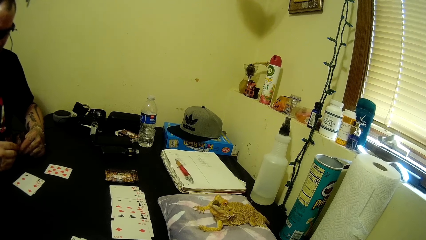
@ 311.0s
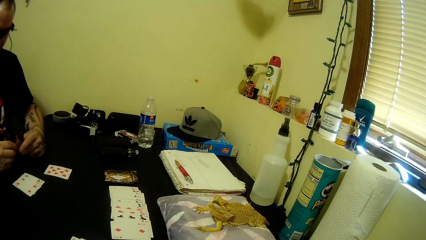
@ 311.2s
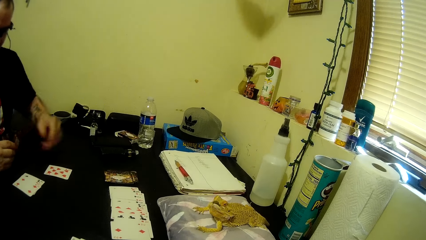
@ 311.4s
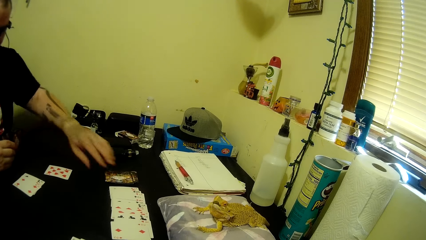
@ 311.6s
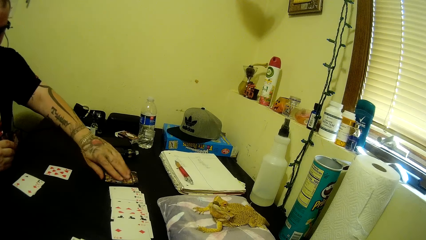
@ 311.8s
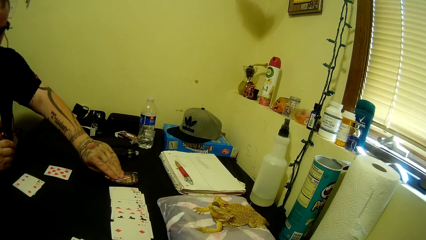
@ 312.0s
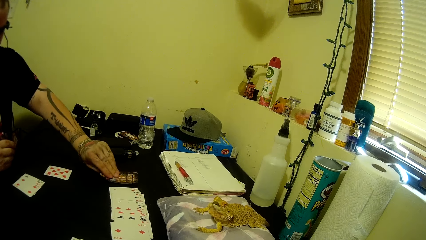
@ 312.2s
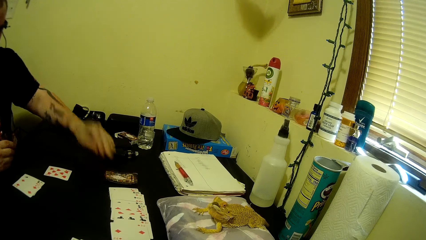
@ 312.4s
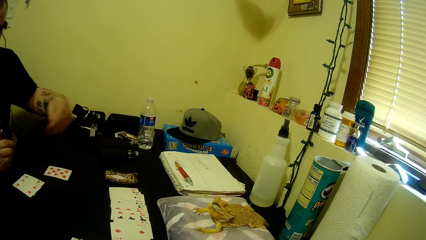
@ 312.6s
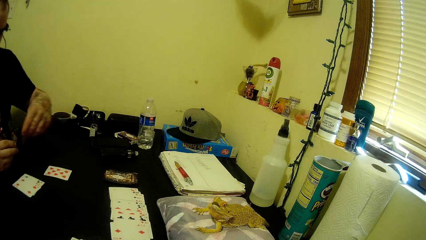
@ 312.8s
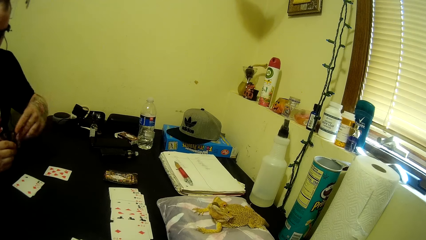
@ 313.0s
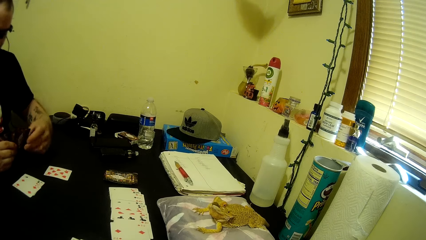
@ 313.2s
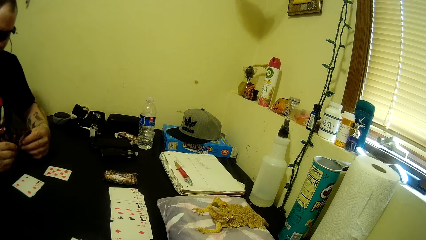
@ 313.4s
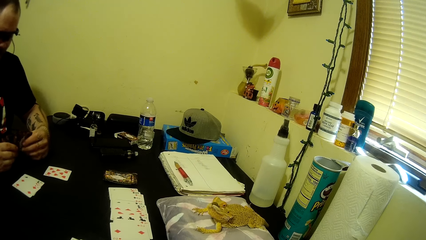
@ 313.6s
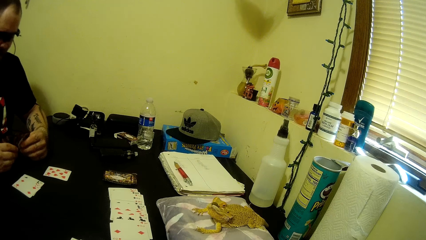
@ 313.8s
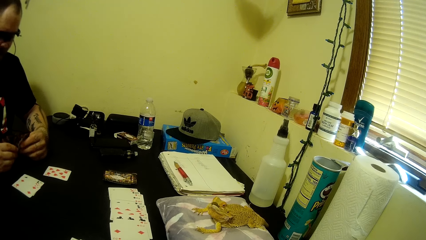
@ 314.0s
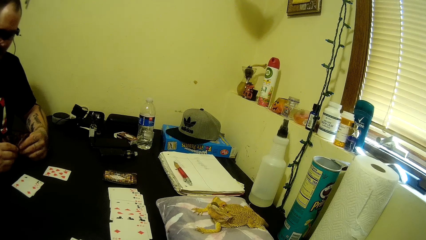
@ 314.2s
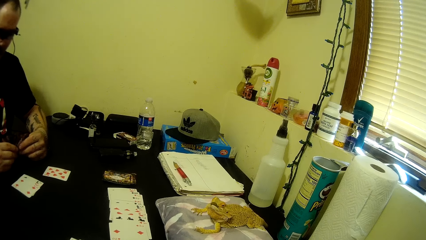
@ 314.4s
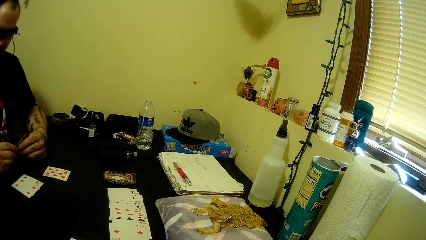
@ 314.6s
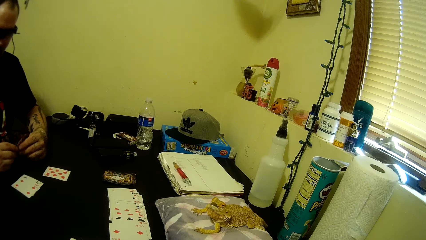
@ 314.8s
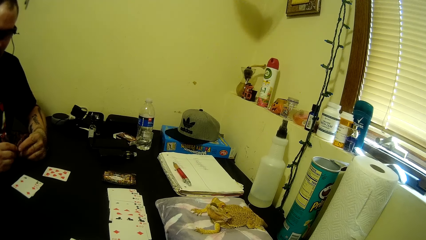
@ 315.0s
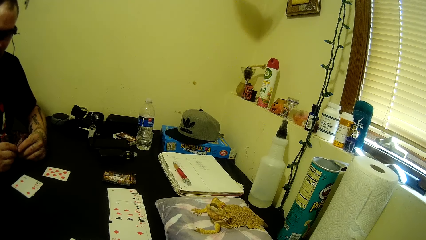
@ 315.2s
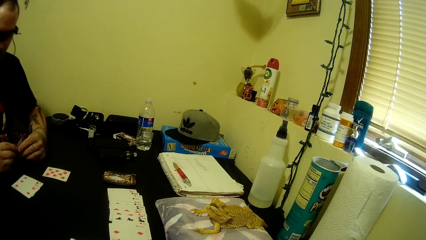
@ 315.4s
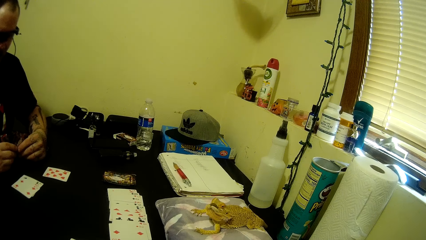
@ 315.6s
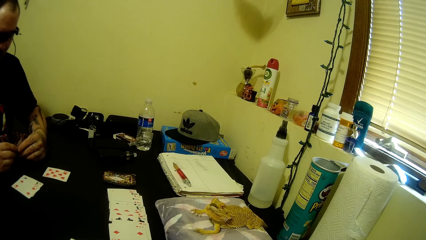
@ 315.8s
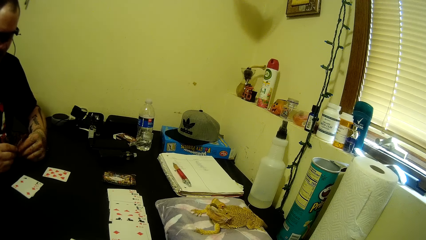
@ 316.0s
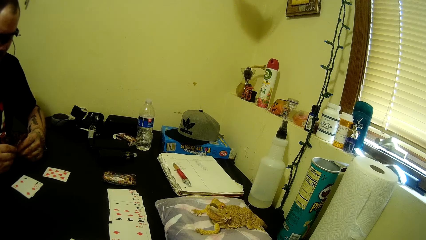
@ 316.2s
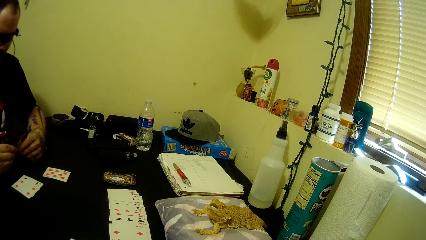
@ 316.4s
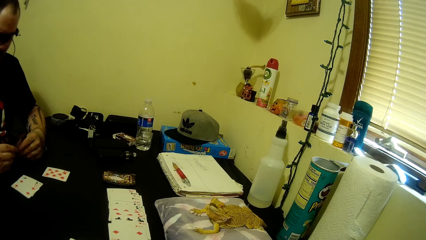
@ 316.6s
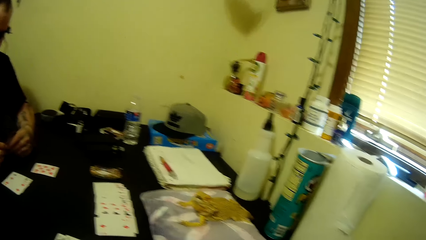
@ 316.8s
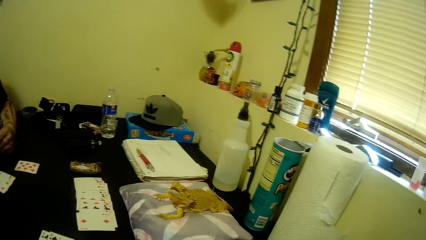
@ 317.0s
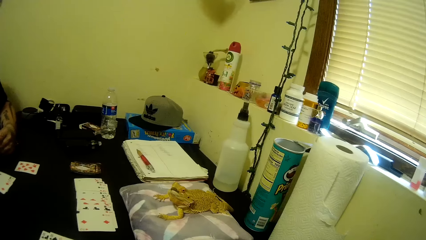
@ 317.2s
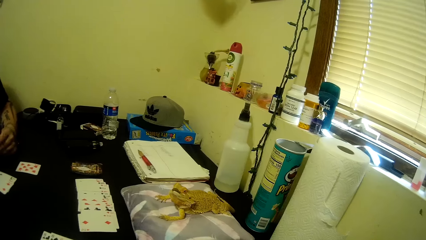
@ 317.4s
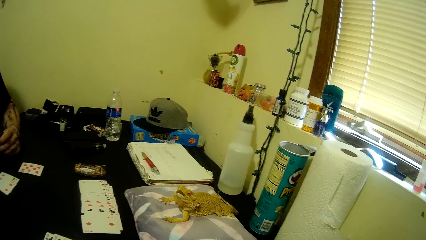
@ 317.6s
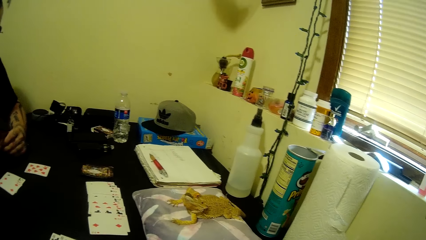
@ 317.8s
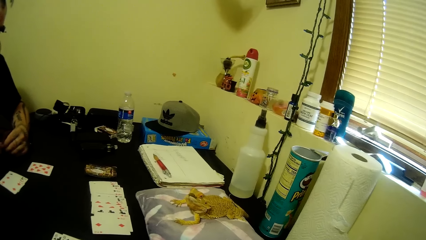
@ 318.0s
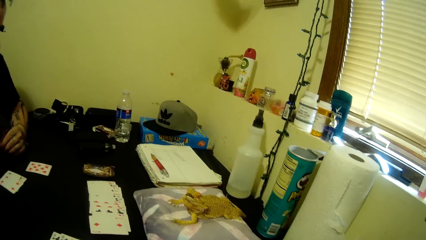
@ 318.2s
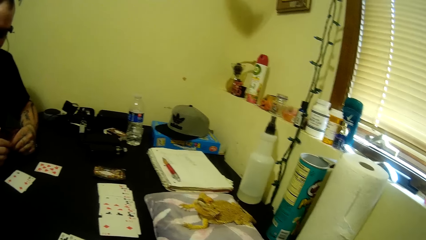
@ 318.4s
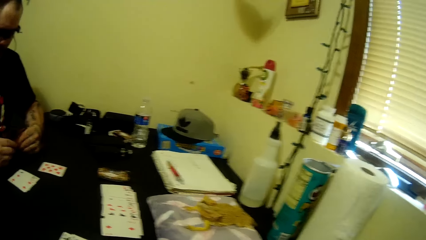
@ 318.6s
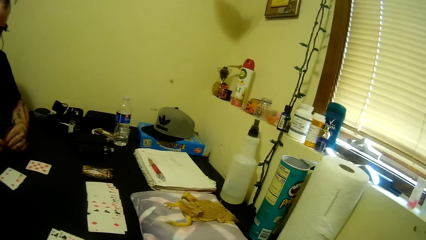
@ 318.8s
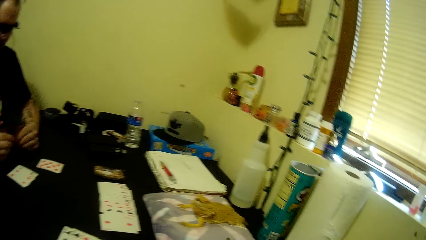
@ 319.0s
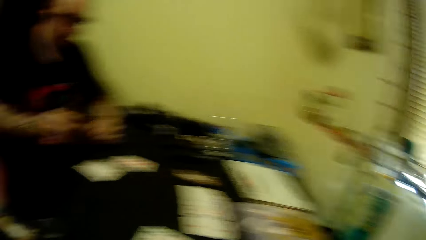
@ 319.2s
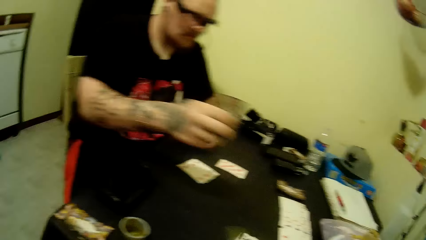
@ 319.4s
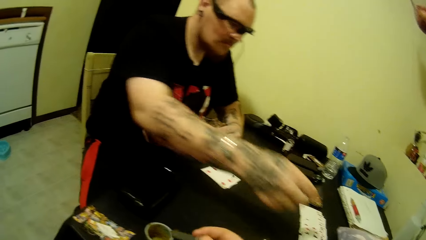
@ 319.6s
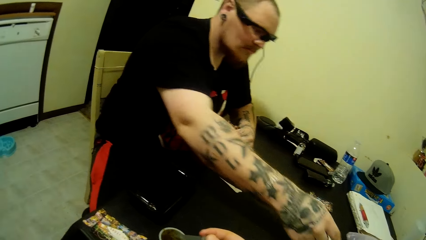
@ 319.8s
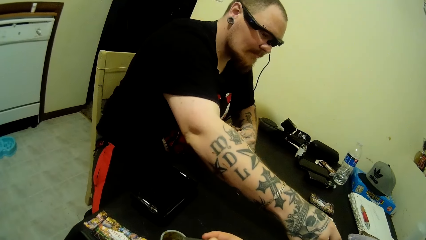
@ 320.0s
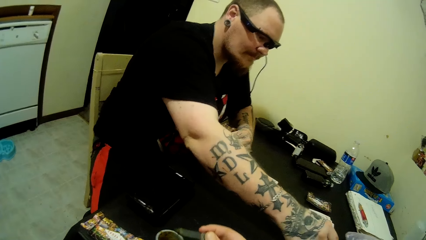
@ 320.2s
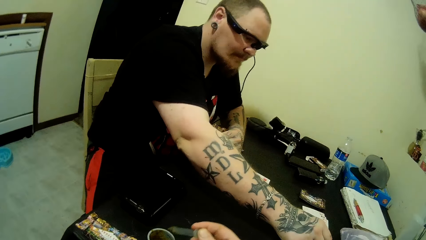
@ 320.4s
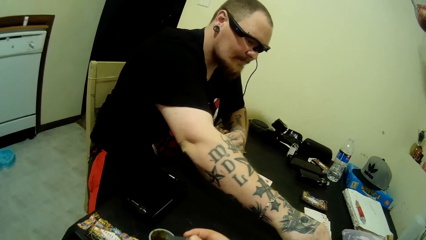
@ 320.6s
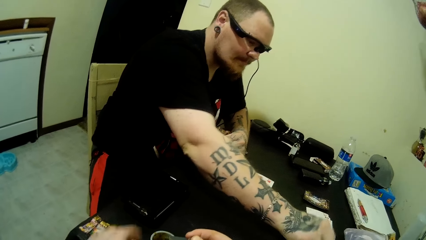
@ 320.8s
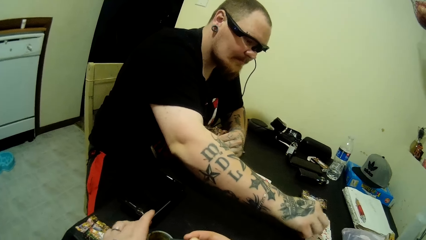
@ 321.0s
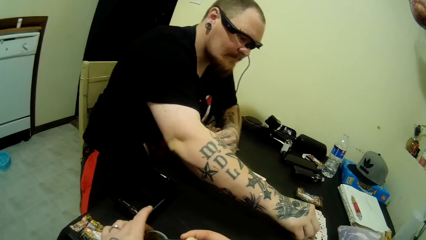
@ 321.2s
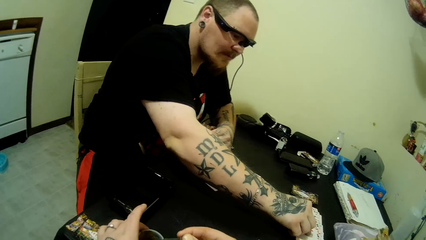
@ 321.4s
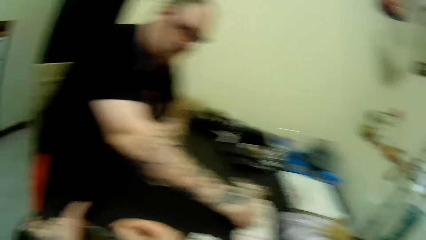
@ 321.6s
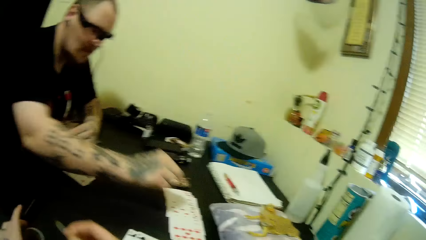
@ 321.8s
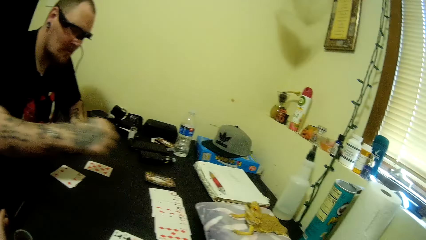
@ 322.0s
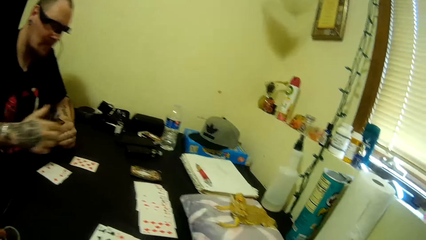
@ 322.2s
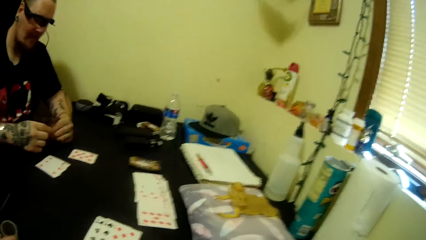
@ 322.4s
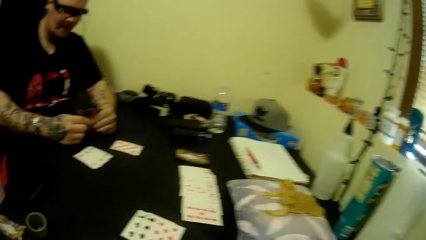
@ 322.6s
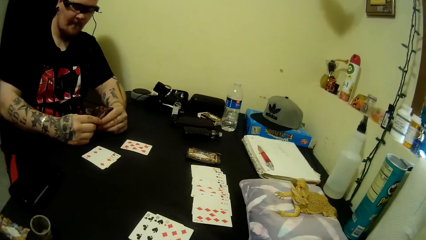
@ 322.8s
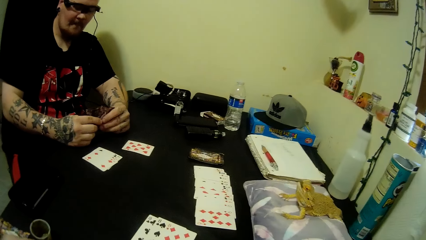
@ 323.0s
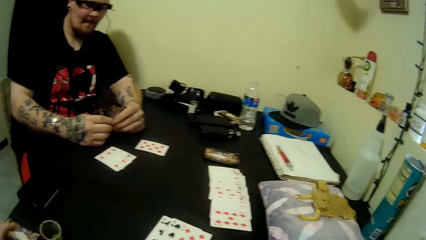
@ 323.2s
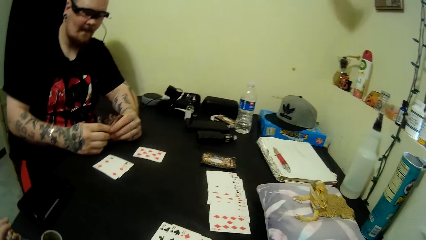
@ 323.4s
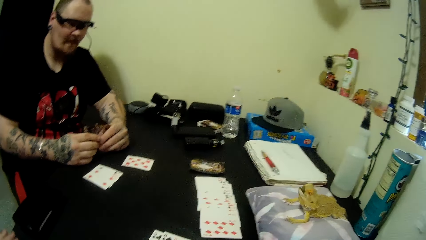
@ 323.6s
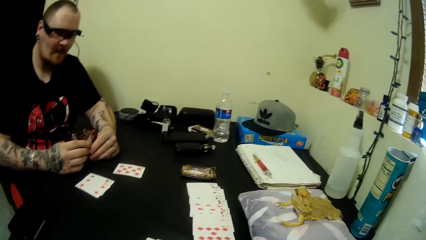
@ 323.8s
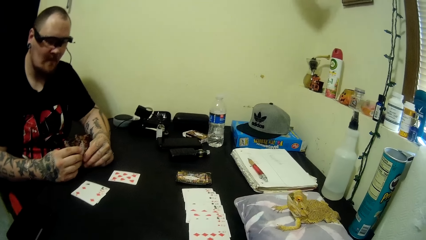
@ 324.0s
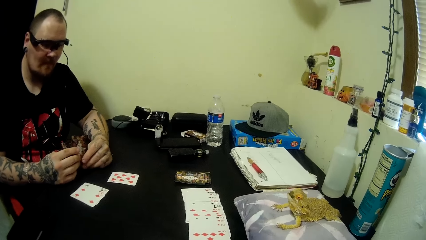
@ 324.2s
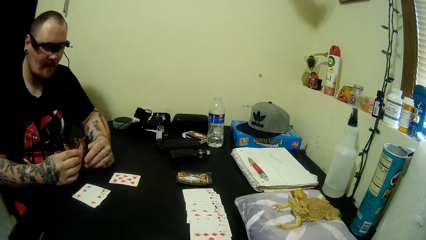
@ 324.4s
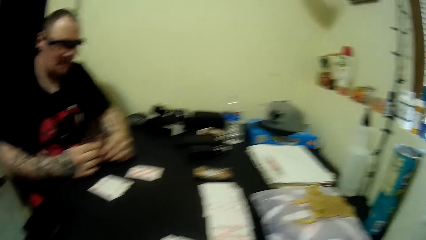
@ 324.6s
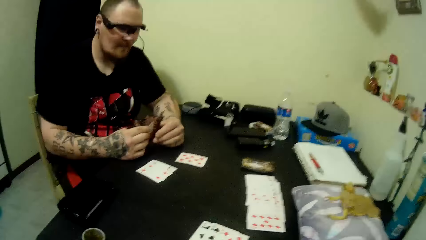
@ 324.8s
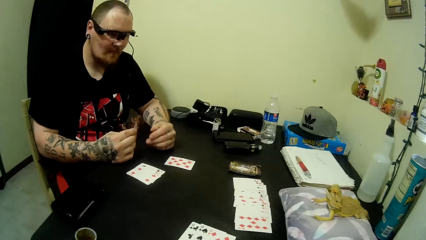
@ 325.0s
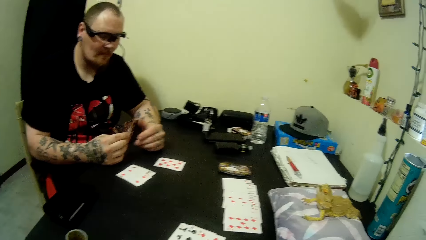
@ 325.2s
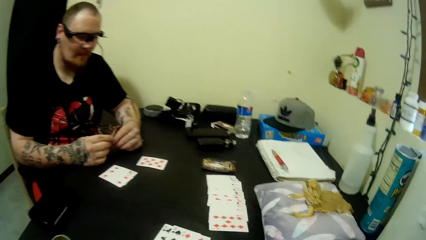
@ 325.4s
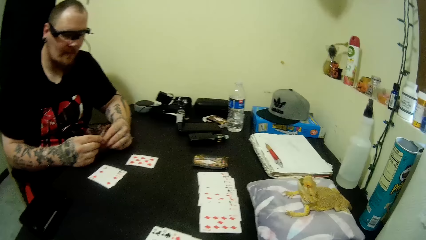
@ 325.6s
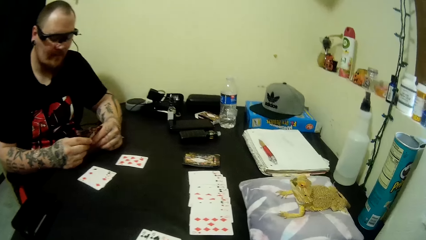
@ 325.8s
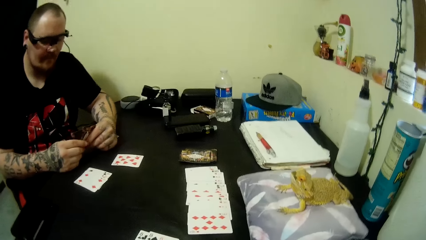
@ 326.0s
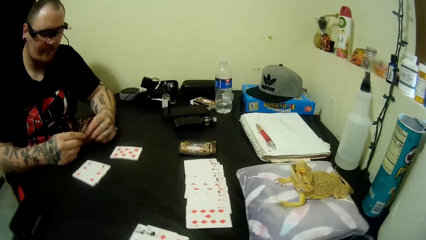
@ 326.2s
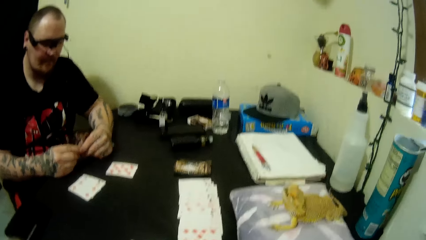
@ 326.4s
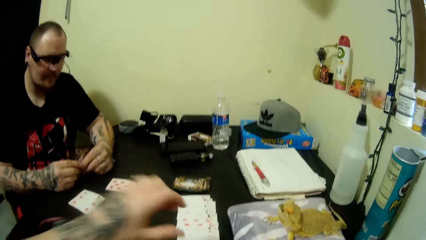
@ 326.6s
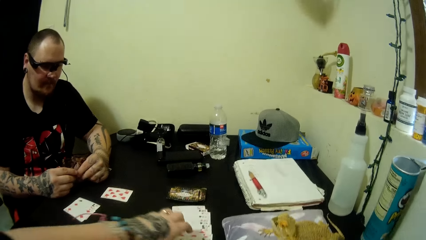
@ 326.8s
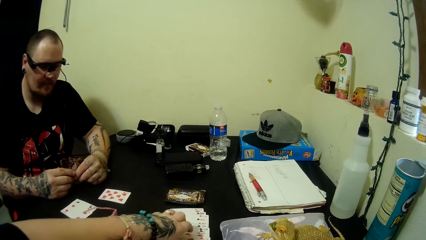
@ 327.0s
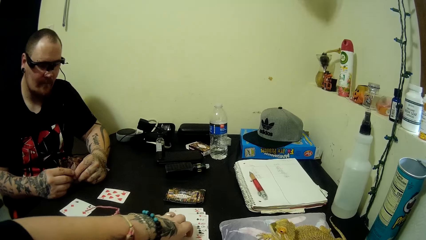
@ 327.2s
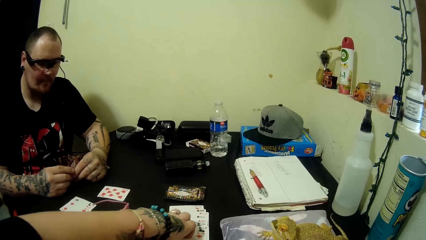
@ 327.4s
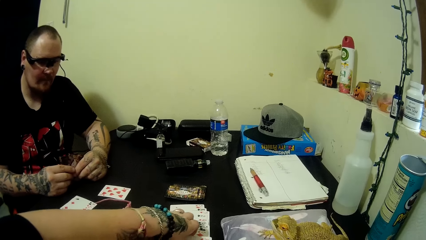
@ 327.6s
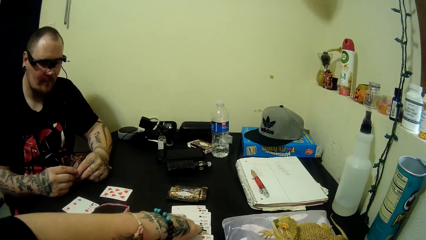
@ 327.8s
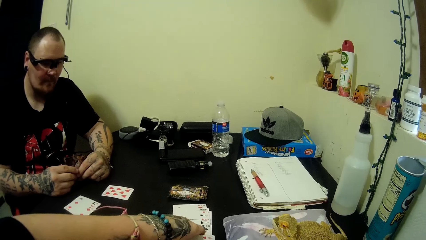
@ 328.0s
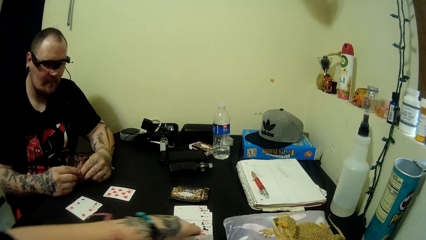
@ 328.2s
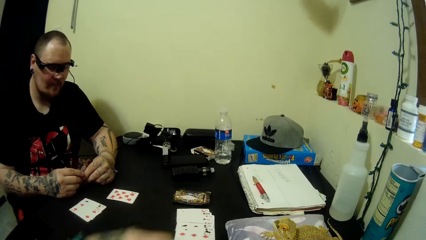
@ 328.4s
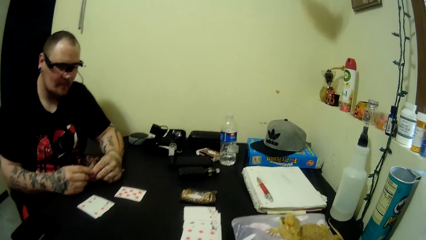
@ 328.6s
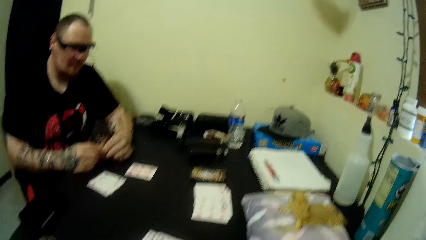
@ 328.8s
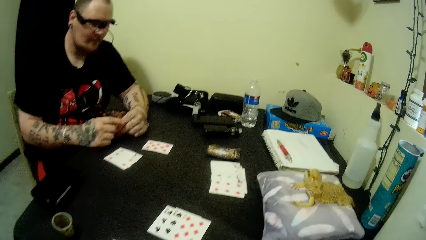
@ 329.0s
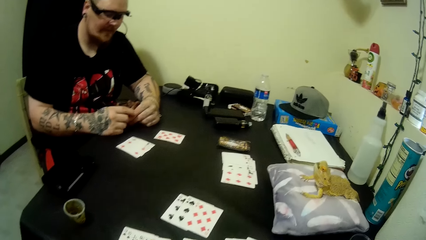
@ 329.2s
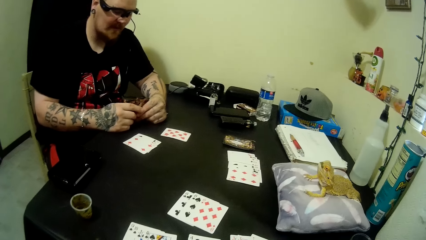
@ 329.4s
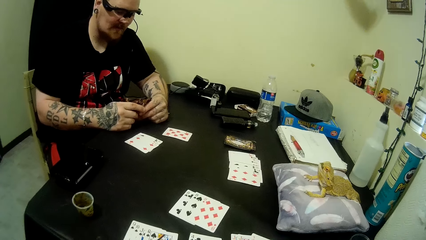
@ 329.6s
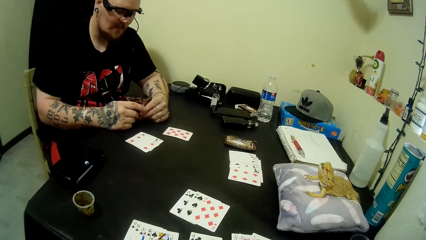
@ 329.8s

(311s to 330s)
A man picks up a card from the table. He puts the card behind the cards and holds the cards with both hands. He plays some cards. He picks up a card. The camera wearer holds something. The man pulls his hand off the cards, holds the cards with both hands, spreads the cards, holds the cards with both hands, flips the cards, and holds the cards with both hands. The camera wearer picks up some cards from the table.
